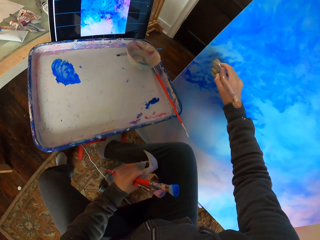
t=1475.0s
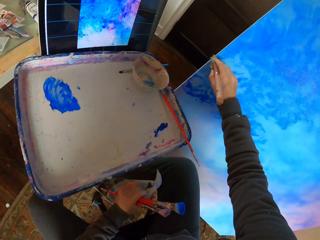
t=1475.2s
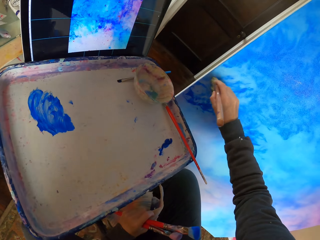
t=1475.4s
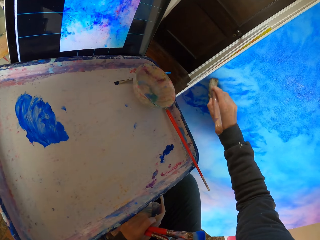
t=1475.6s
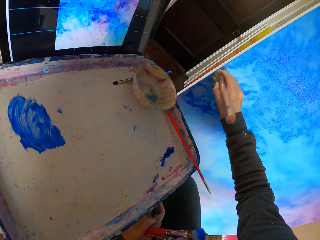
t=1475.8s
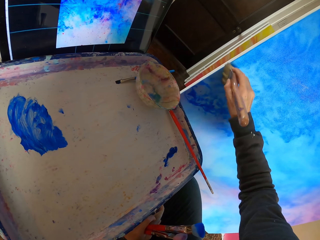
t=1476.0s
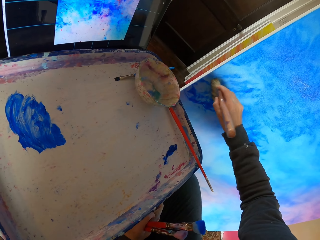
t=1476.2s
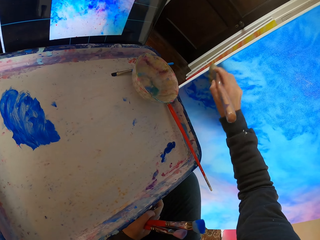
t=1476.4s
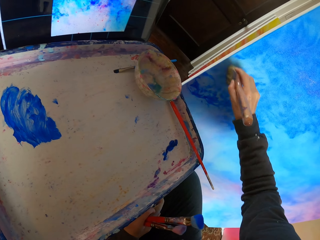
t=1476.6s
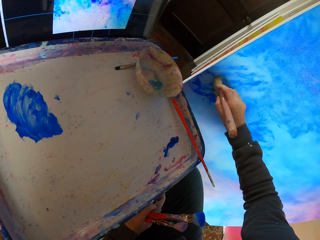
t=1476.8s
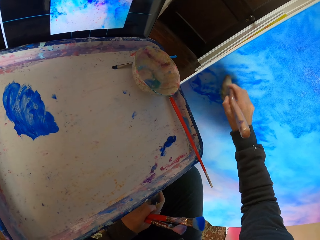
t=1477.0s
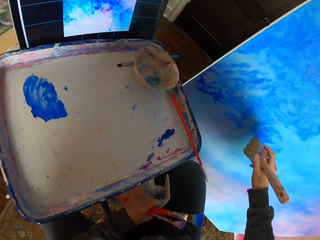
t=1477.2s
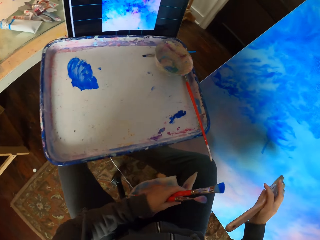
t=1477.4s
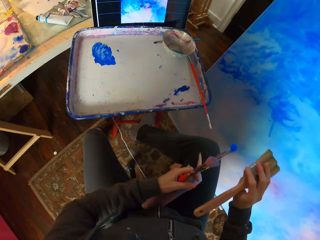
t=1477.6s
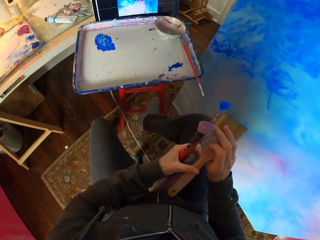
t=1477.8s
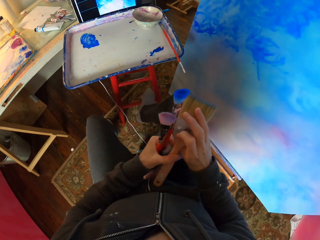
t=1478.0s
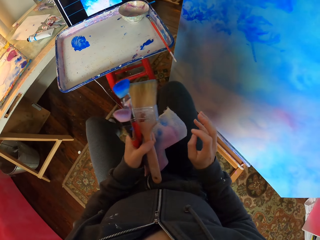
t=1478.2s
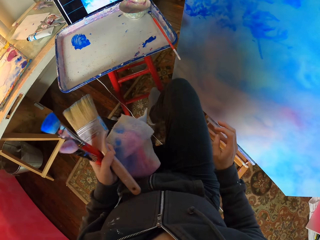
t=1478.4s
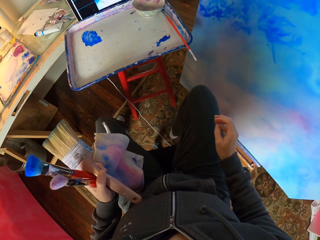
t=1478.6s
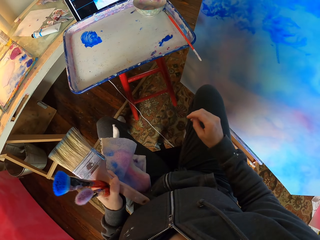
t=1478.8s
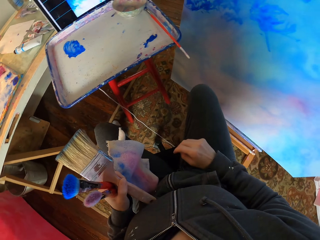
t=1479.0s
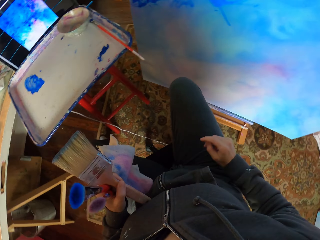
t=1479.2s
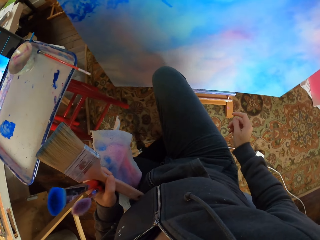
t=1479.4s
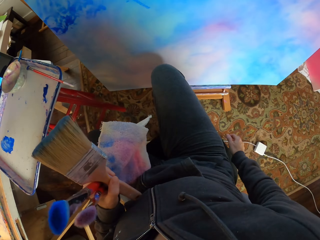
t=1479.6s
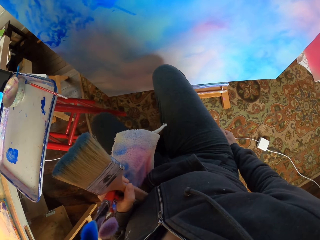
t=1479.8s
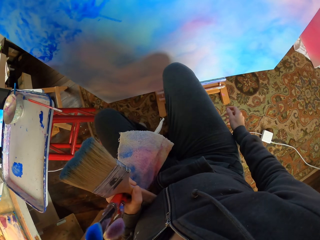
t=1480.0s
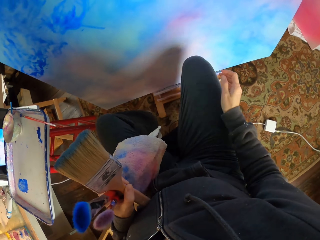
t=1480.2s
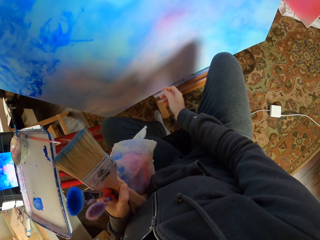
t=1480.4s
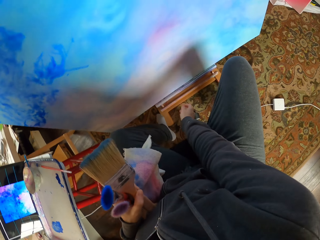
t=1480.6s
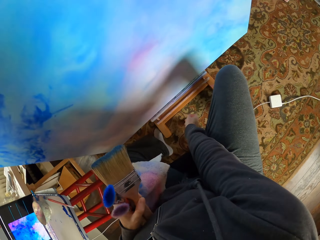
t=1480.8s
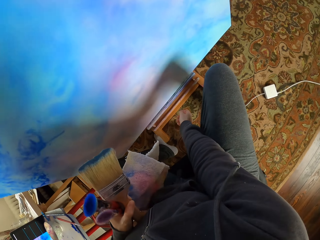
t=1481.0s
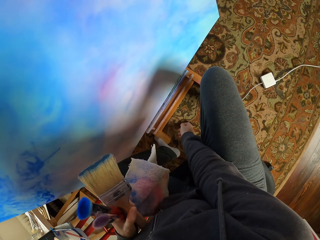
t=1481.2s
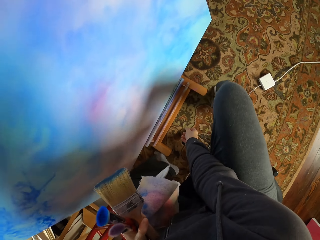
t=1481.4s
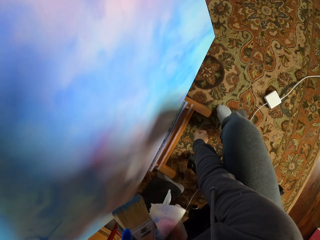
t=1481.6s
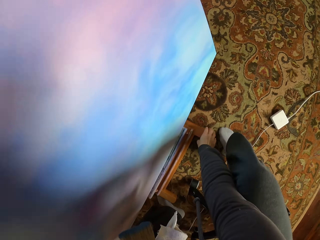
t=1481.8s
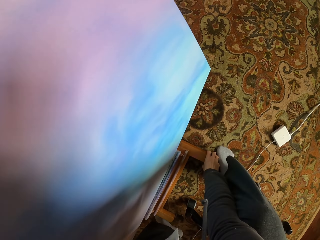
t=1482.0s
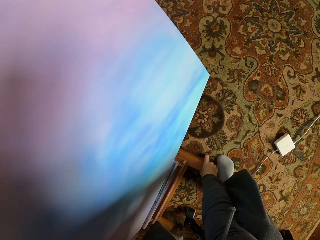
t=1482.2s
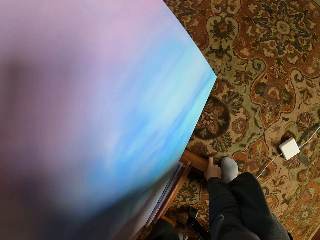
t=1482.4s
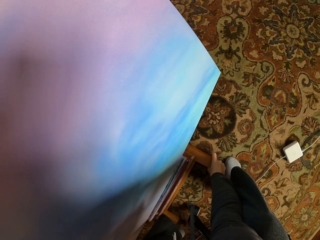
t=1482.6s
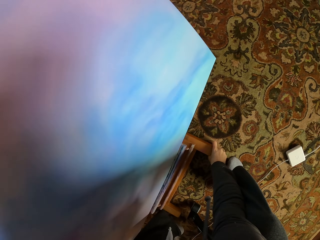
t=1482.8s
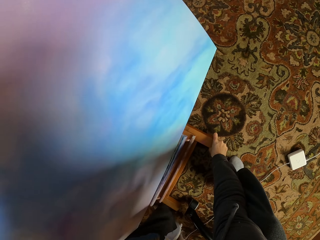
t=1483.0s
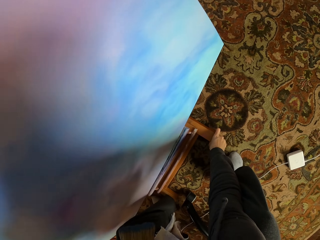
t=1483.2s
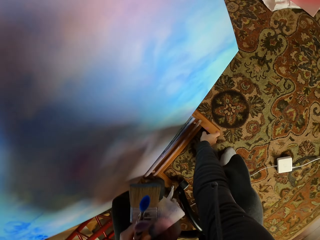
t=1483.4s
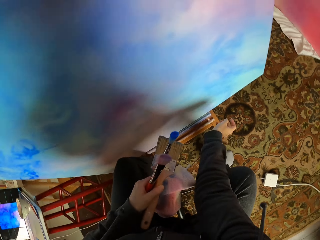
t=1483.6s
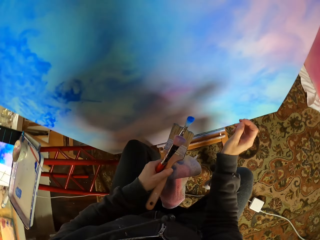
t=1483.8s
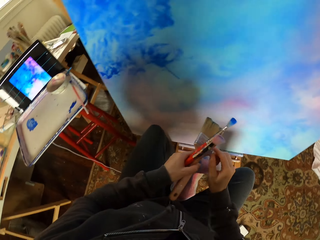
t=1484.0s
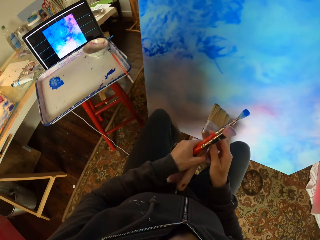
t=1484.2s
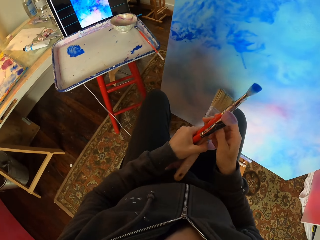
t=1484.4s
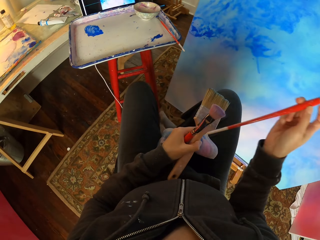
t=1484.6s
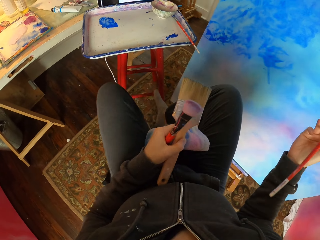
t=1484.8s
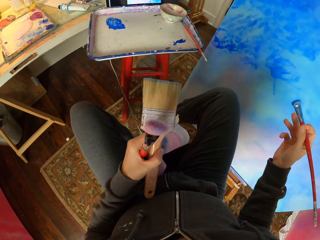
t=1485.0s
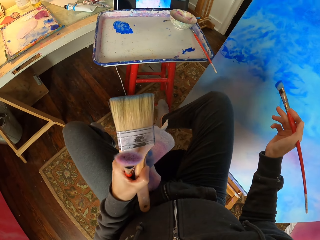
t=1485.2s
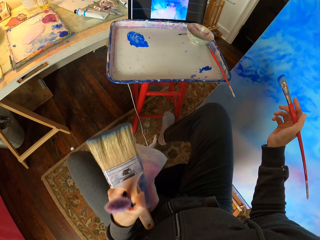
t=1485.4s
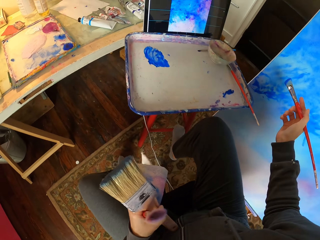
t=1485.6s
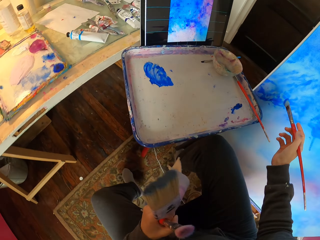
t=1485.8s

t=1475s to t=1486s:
The camera wearer dry brushes the art with the brush. They adjust the art stand.

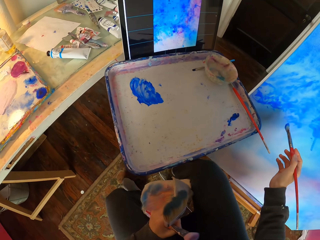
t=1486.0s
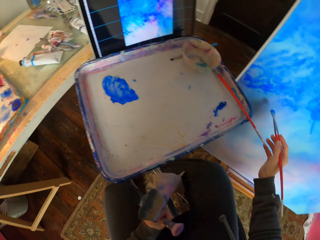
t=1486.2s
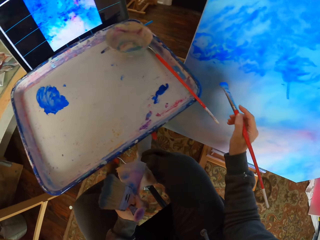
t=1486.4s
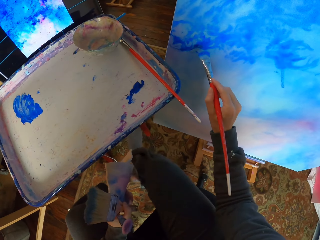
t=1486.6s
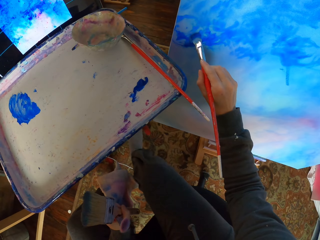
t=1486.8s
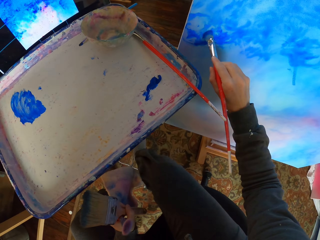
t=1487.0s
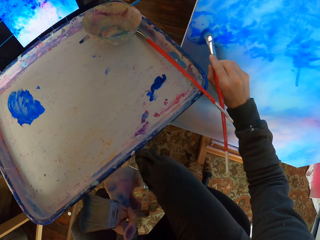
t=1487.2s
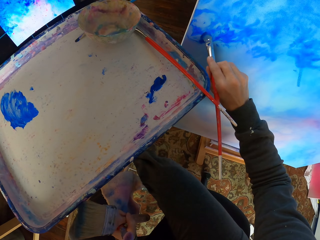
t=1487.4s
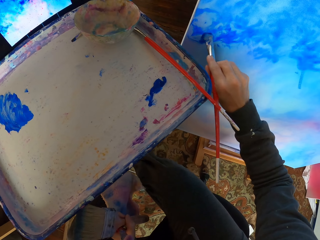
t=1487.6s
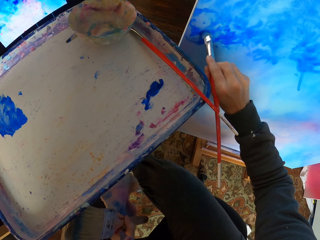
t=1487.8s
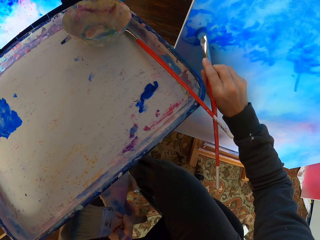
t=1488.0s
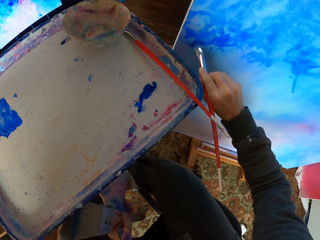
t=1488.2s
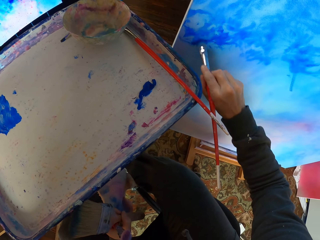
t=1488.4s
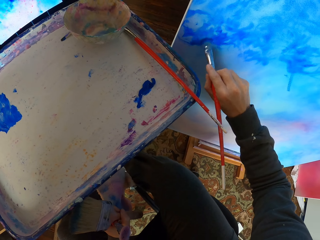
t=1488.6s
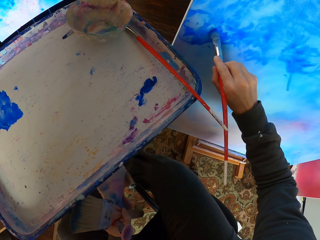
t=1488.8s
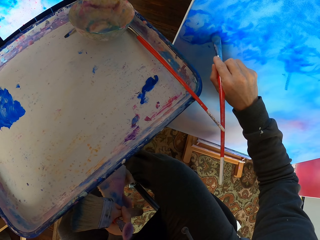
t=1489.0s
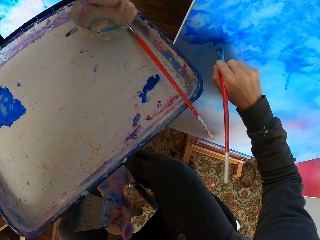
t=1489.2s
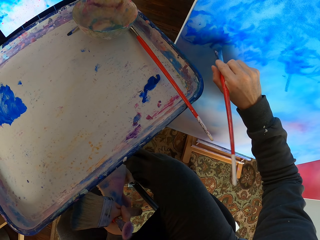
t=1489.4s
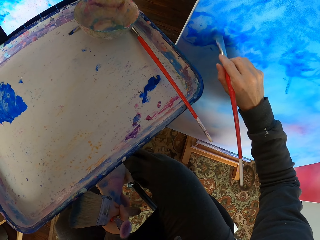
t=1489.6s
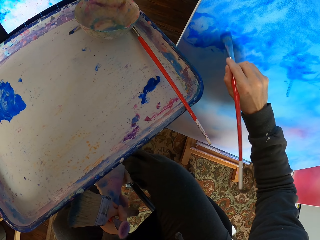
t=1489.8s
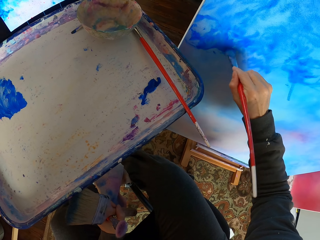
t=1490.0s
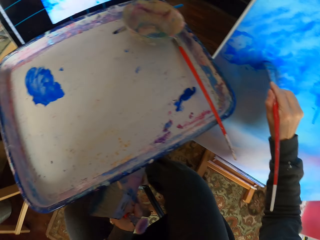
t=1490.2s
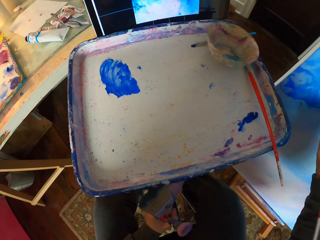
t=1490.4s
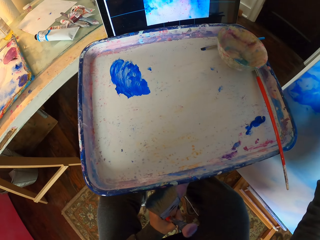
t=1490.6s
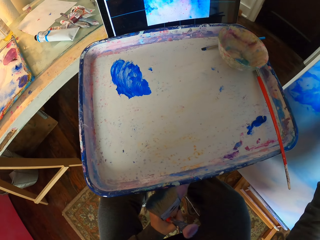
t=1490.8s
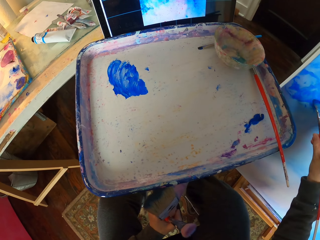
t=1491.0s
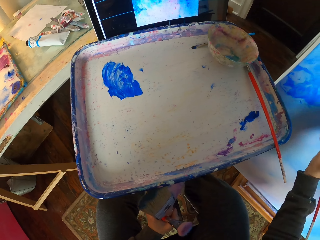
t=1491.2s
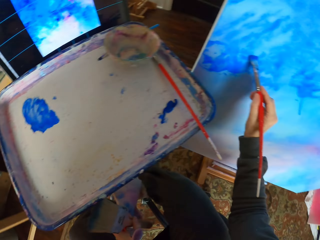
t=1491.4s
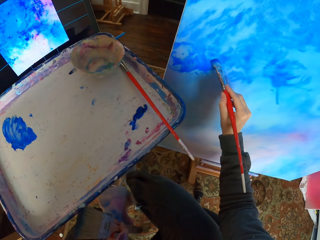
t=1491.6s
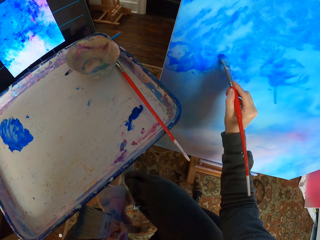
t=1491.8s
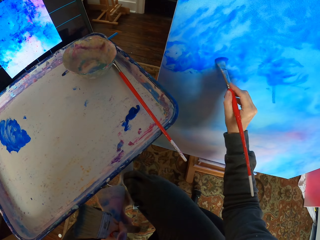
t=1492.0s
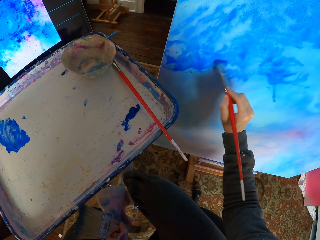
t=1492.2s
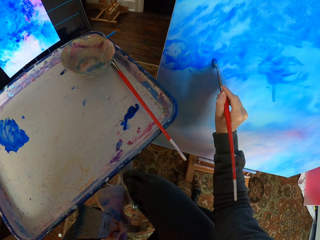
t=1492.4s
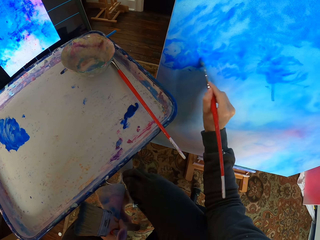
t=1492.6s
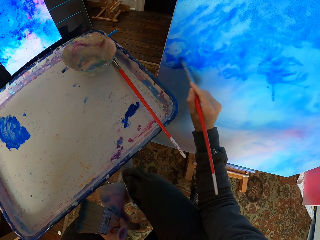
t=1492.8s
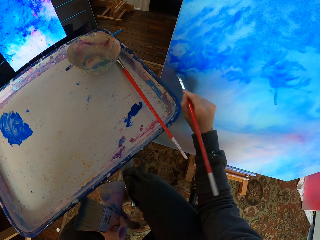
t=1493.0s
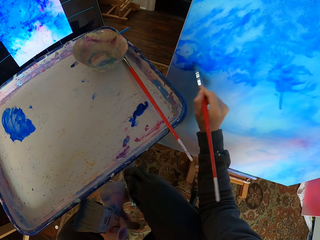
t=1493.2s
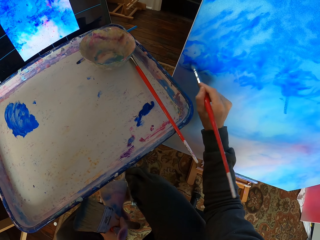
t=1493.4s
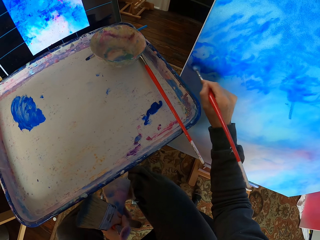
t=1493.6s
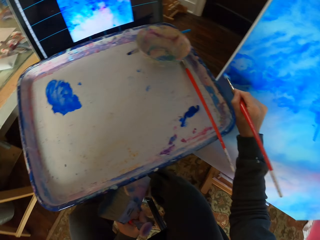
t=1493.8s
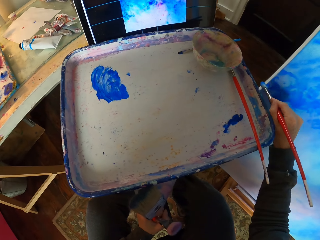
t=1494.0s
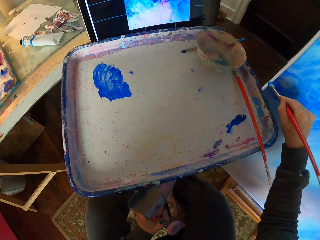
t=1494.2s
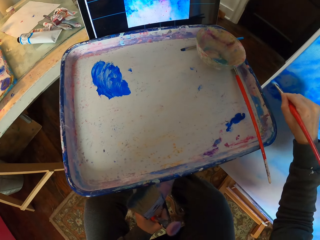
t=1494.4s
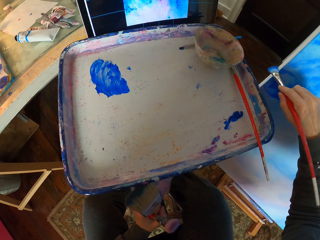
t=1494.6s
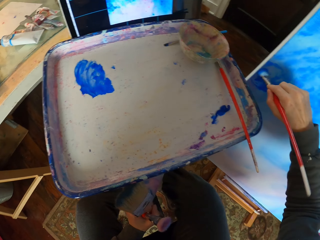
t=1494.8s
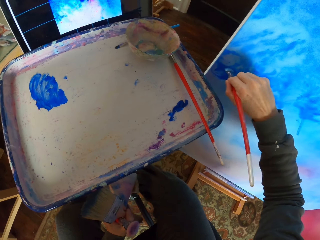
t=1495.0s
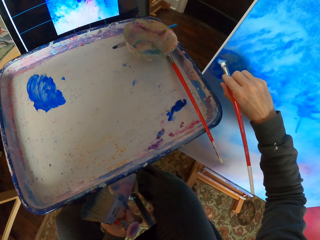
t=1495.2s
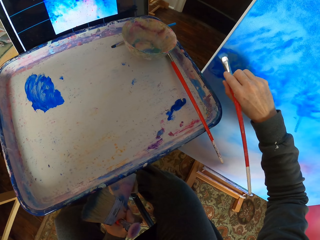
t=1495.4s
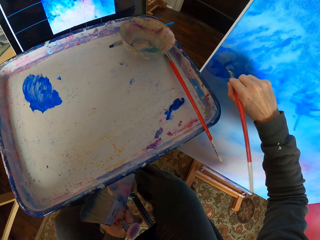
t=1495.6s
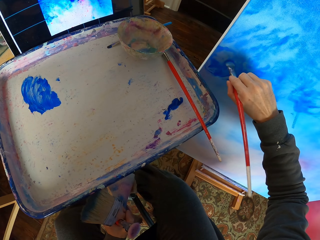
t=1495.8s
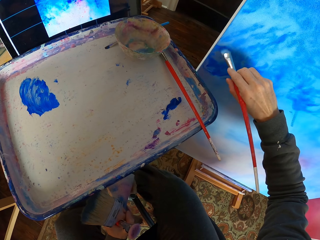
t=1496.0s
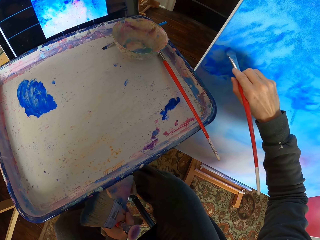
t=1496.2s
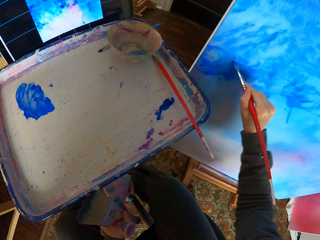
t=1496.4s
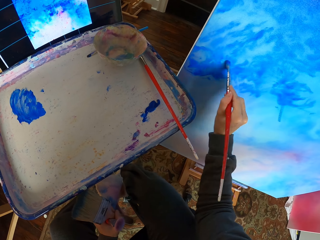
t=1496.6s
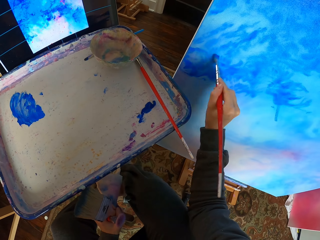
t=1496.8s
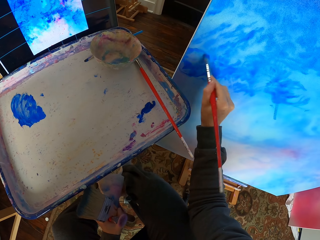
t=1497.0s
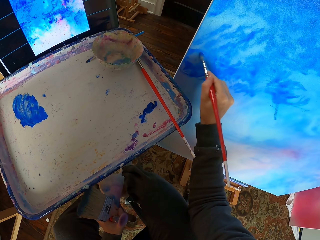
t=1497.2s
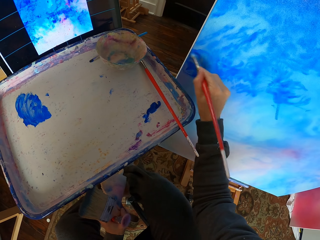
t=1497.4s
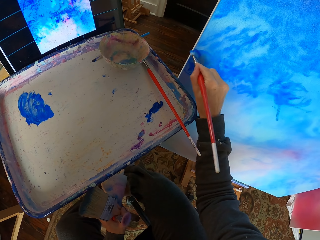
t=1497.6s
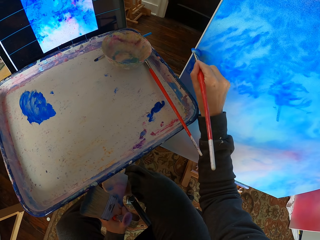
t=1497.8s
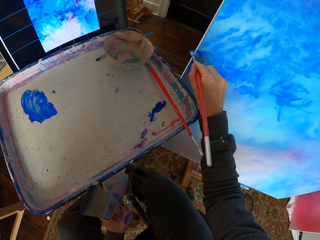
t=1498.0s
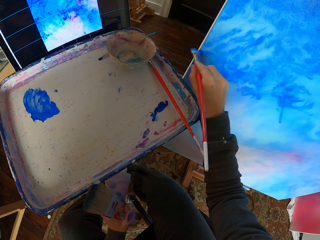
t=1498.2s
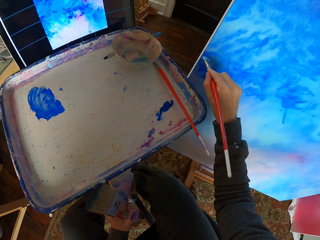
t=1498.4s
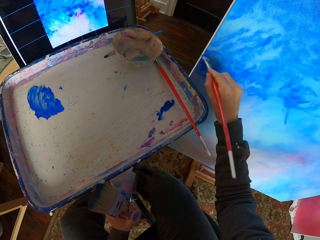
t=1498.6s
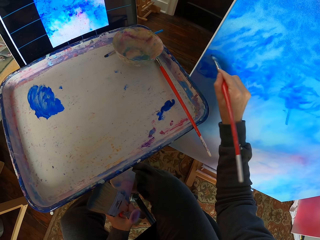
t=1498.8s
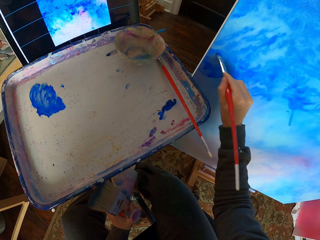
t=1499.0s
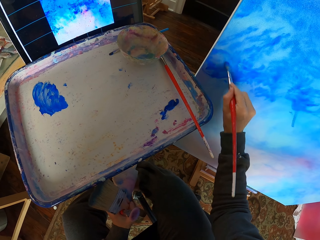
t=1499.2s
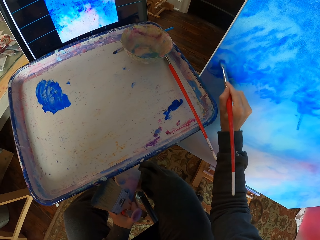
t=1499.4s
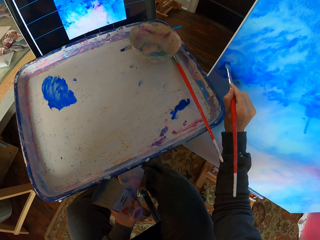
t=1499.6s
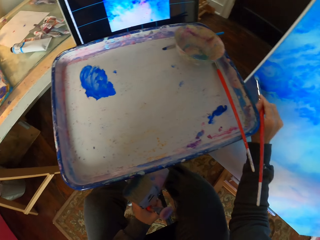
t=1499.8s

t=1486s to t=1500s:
The camera wearer dry brushes the art with the brush. They look at the screen. They dry brush the art with the brush.
